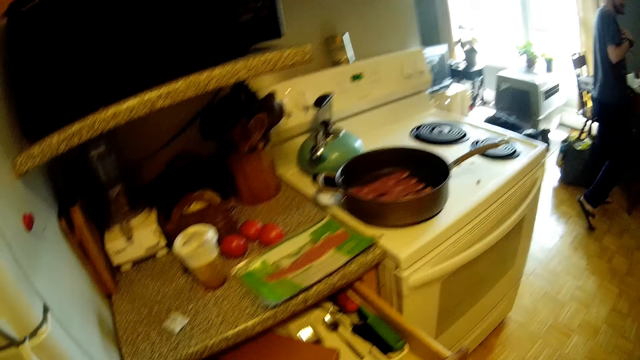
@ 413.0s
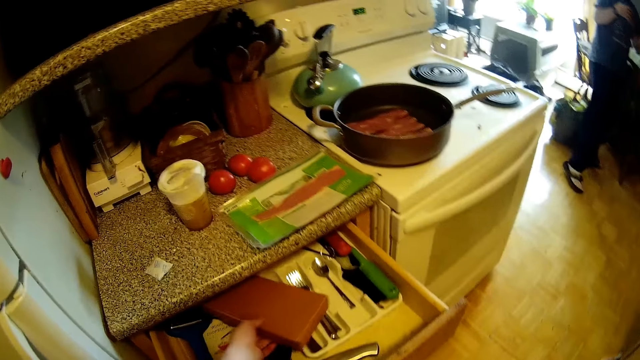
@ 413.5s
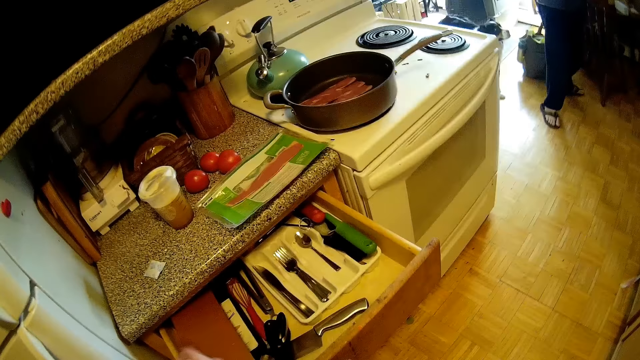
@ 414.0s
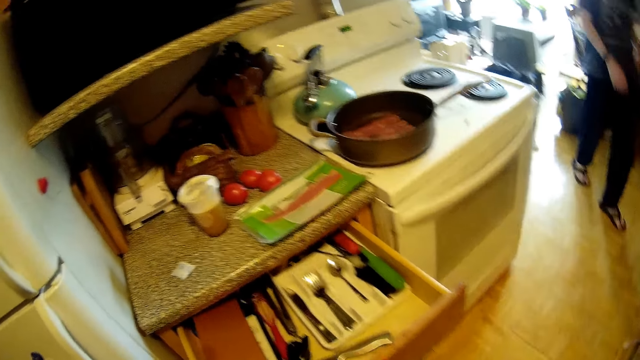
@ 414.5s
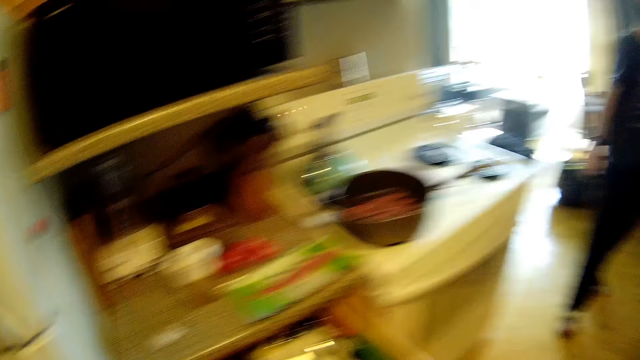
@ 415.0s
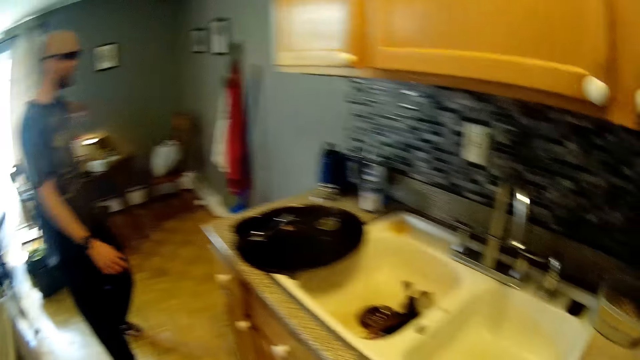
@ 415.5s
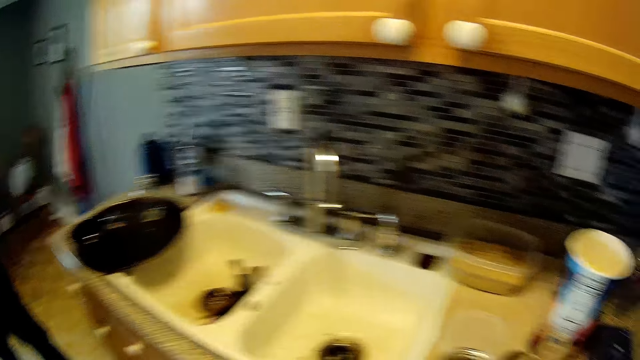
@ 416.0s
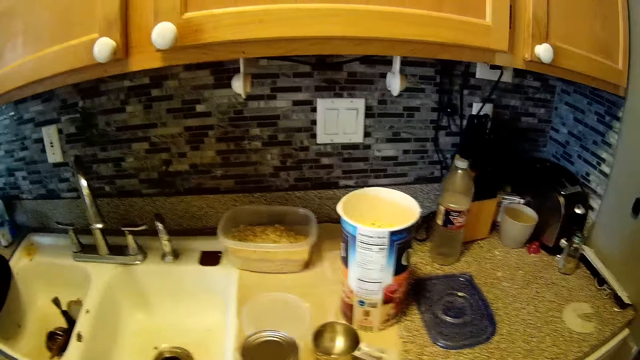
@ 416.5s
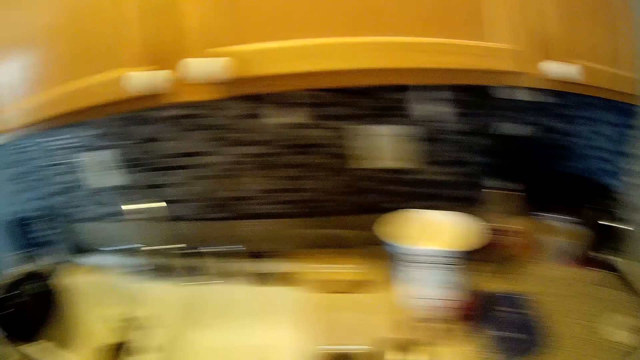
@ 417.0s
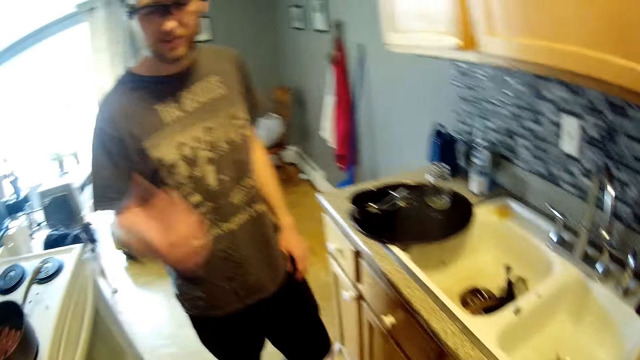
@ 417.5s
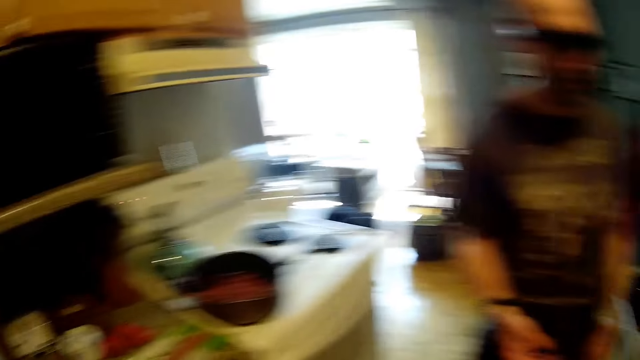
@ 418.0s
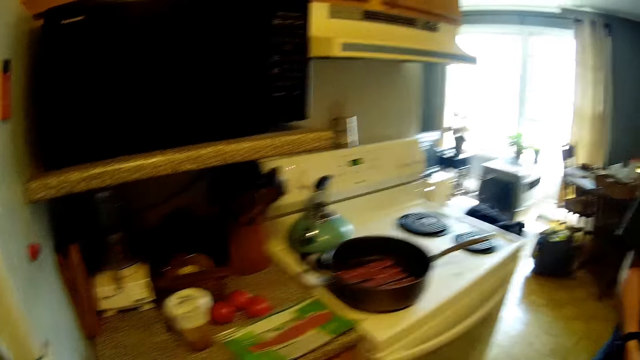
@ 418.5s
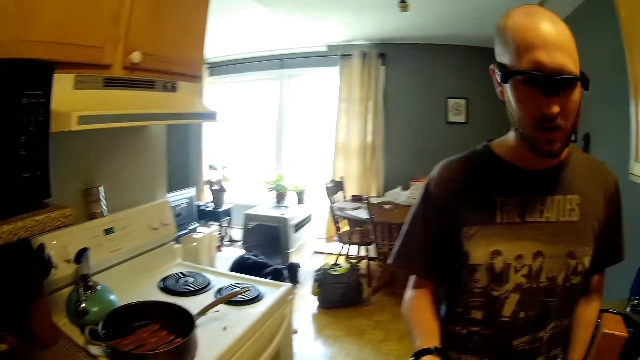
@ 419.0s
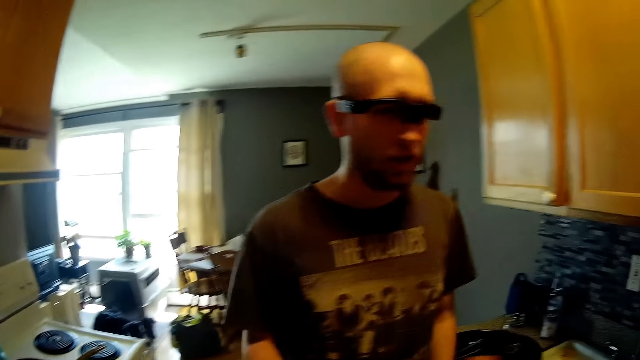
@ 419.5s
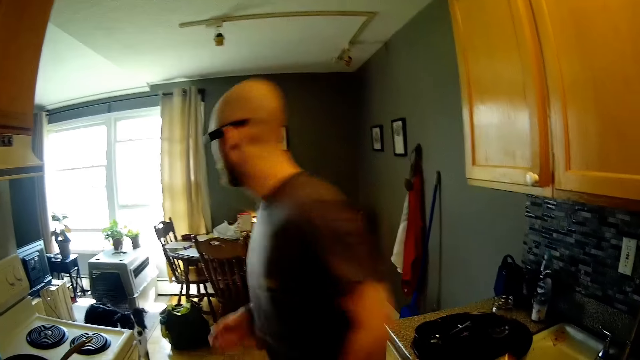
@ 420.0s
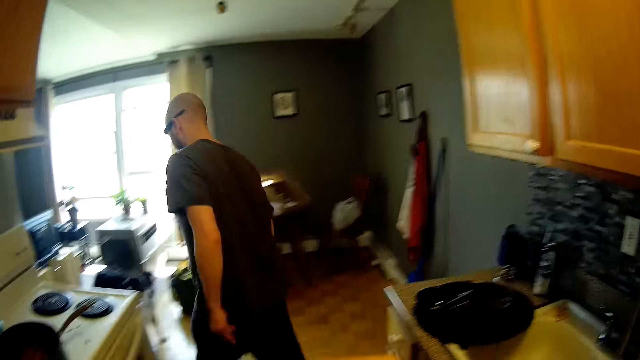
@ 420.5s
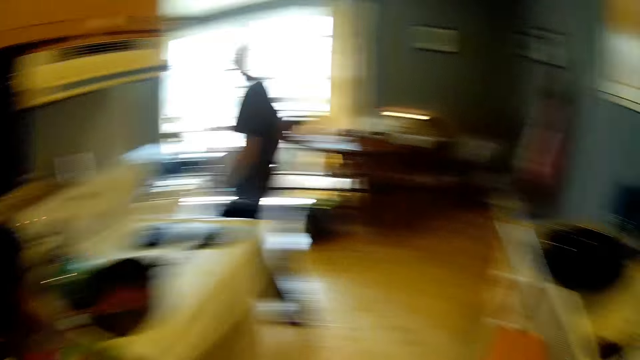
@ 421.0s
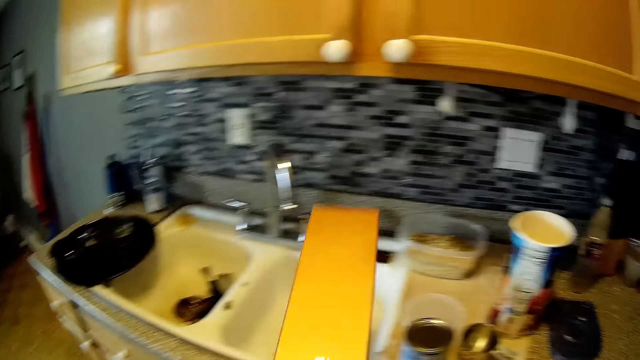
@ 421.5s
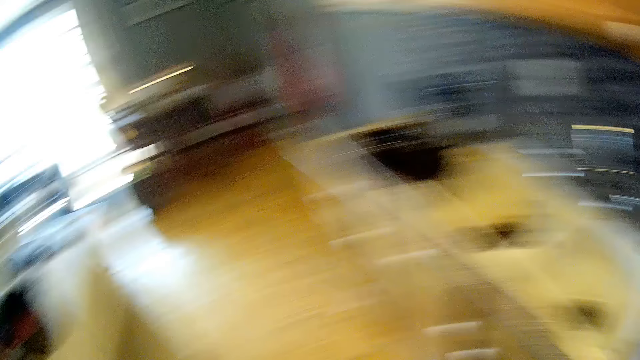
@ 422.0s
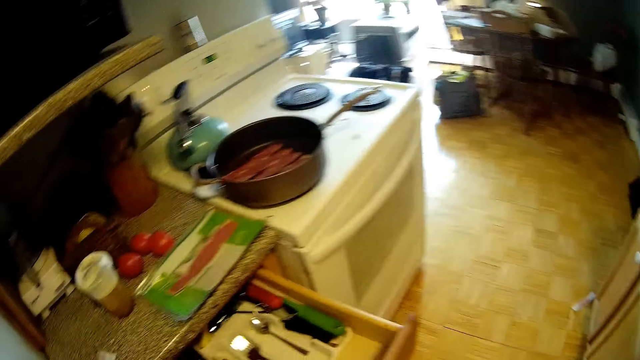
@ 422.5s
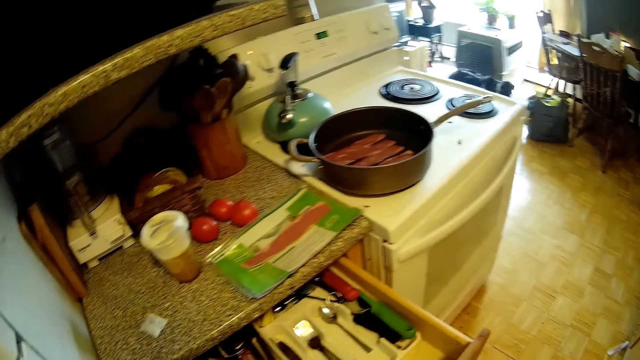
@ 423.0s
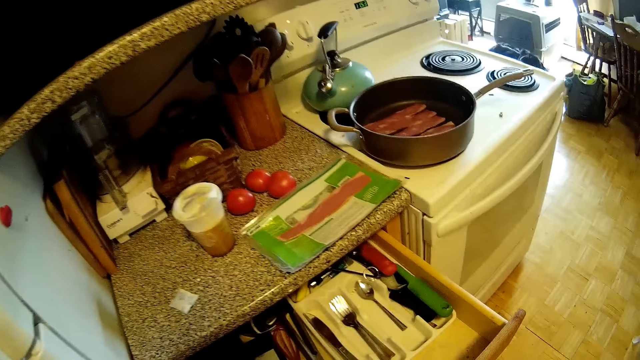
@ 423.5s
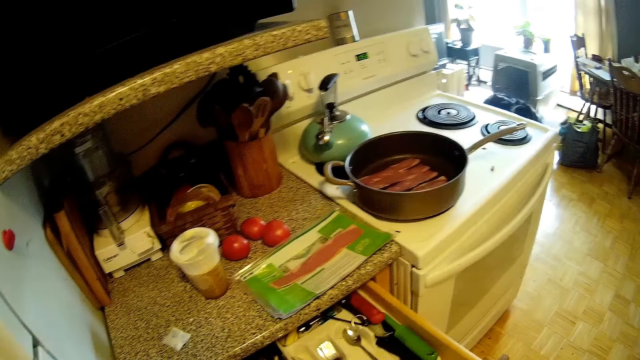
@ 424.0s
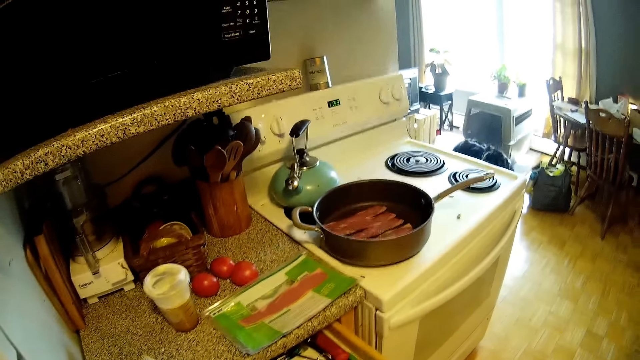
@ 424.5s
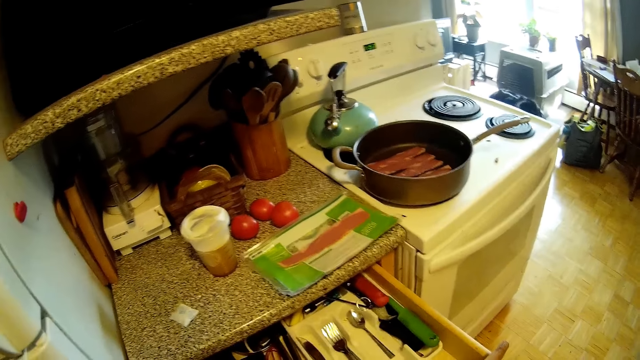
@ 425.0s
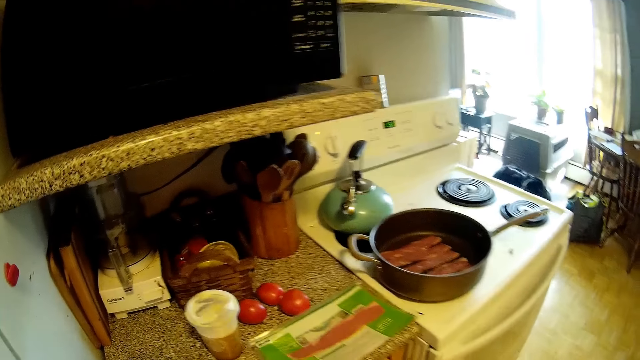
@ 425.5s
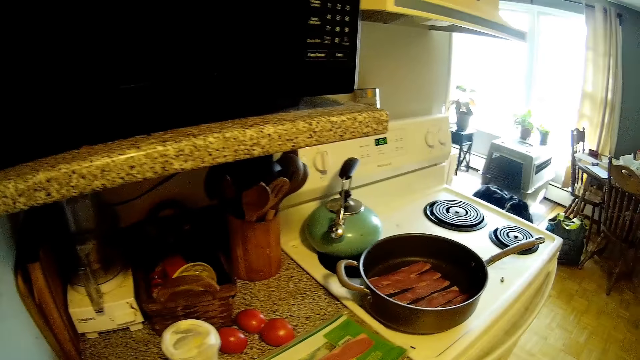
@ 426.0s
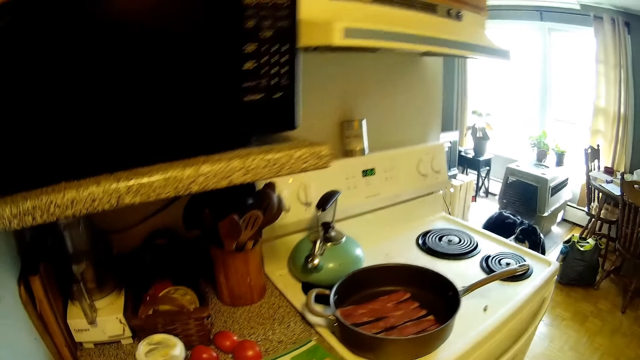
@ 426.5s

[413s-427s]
The camera wearer talks to a man. She holds a box in the drawer with her left hand and touches a chopping board in the drawer. The man talks to the camera wearer. He talks to the camera wearer again and walks. The camera wearer looks around. The man talks to the camera wearer. The camera wearer looks around and talks to the man. The man walks and talks to the camera wearer. The camera wearer holds the box in the drawer in her right hand. She looks around and sings.

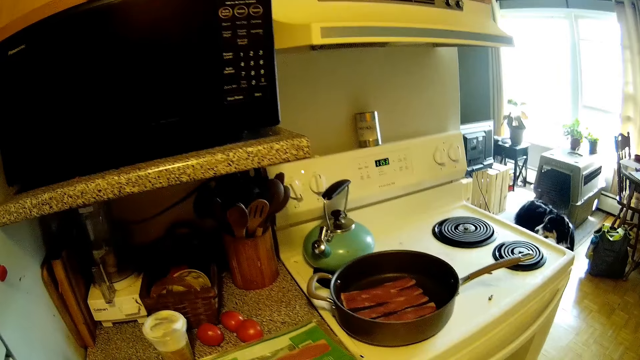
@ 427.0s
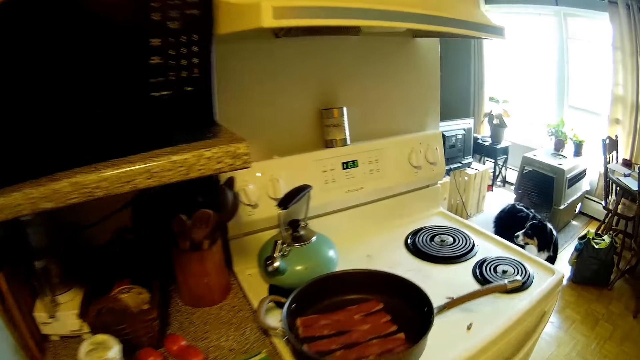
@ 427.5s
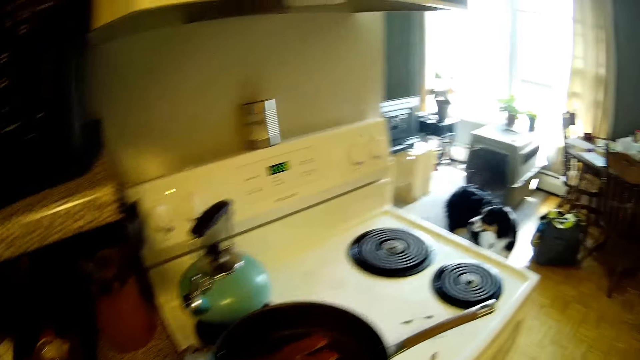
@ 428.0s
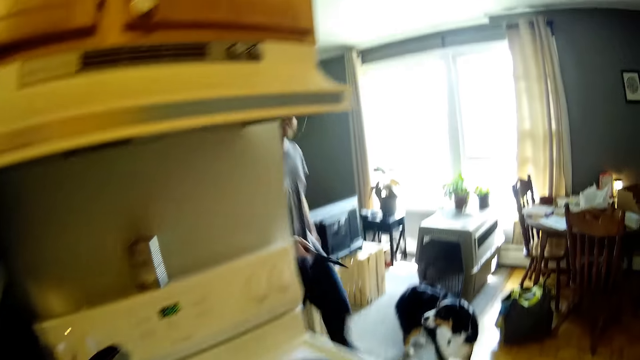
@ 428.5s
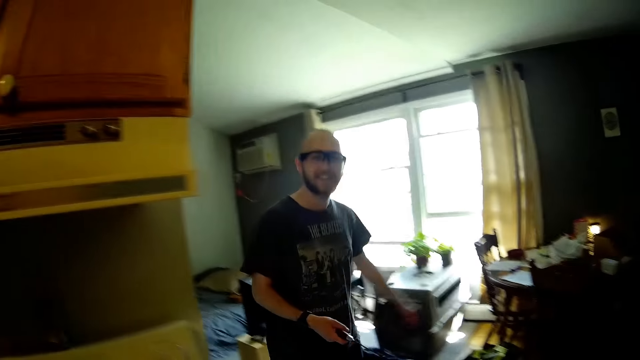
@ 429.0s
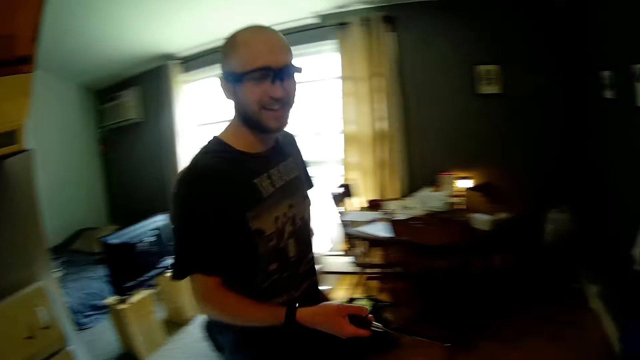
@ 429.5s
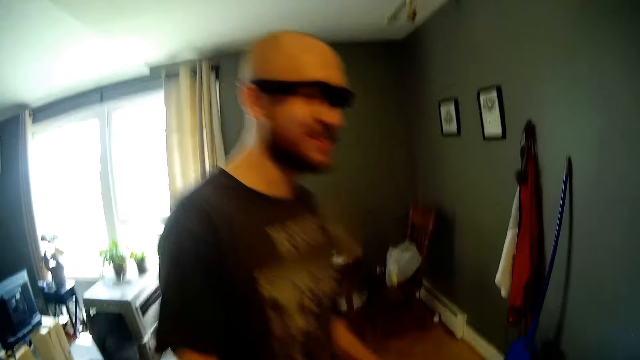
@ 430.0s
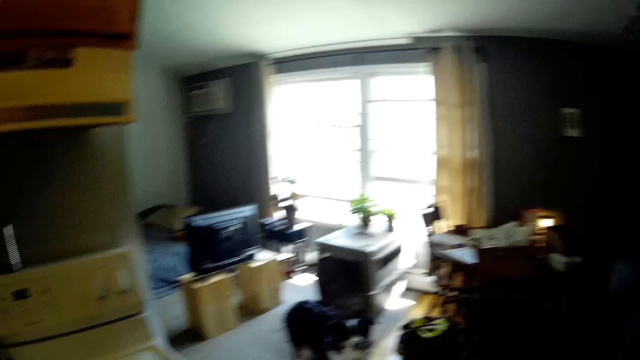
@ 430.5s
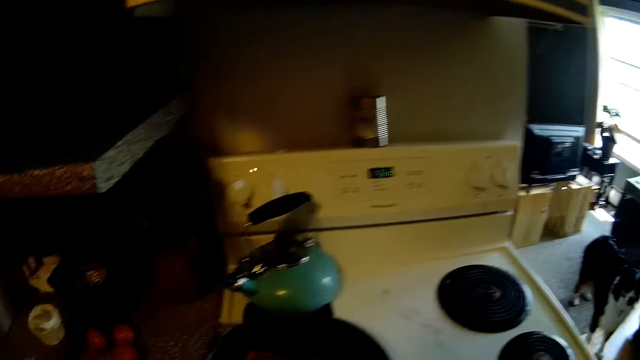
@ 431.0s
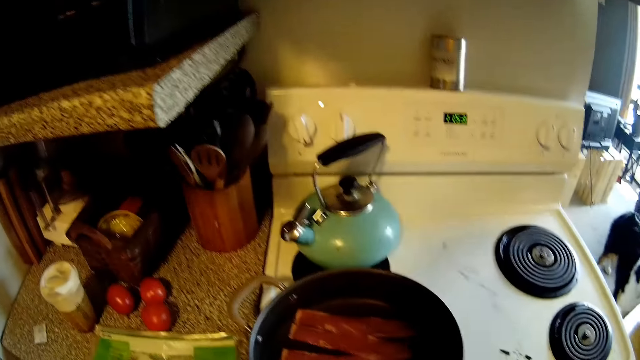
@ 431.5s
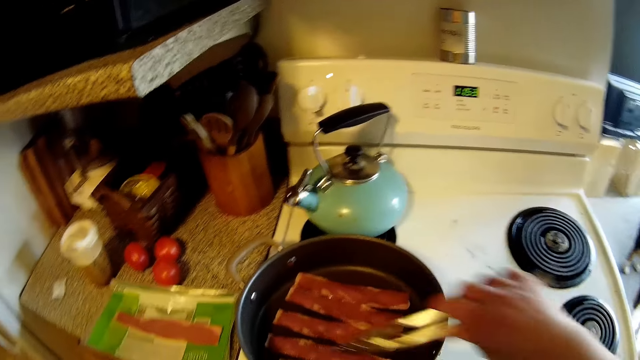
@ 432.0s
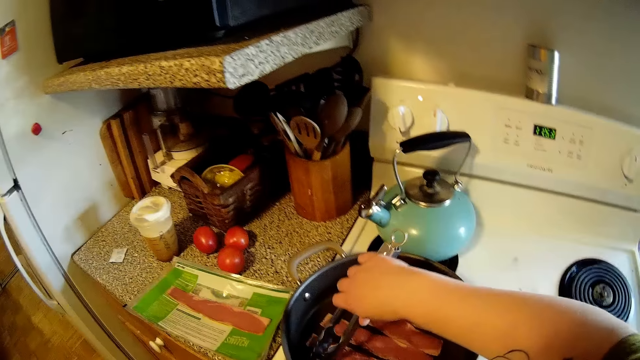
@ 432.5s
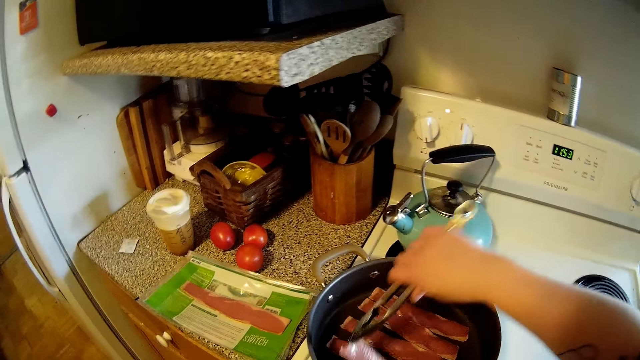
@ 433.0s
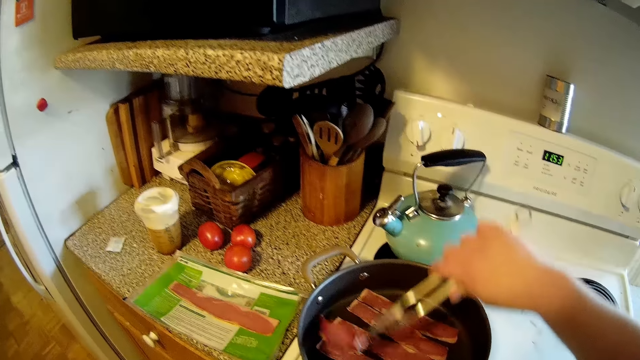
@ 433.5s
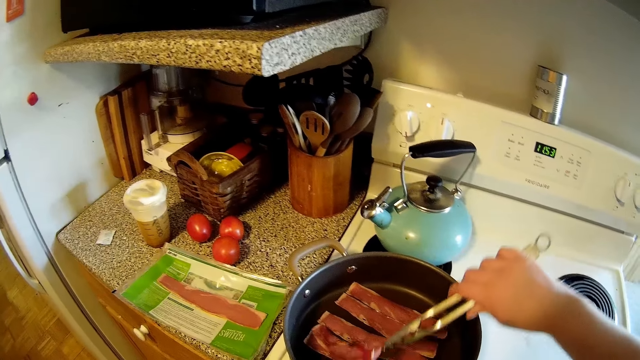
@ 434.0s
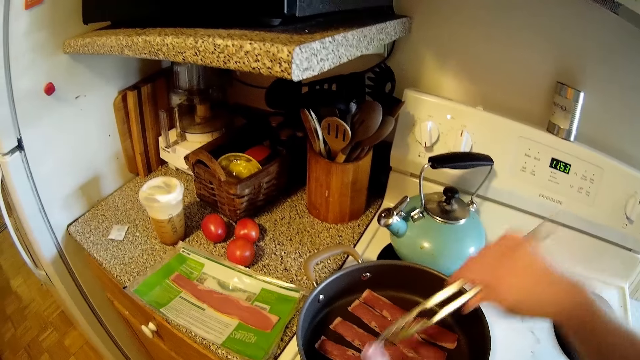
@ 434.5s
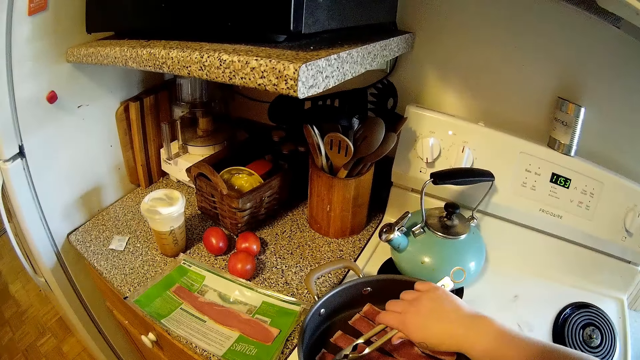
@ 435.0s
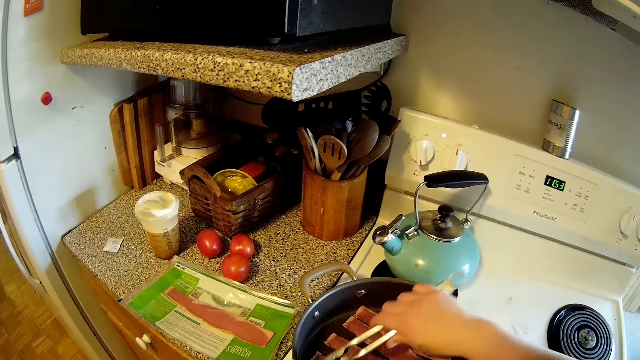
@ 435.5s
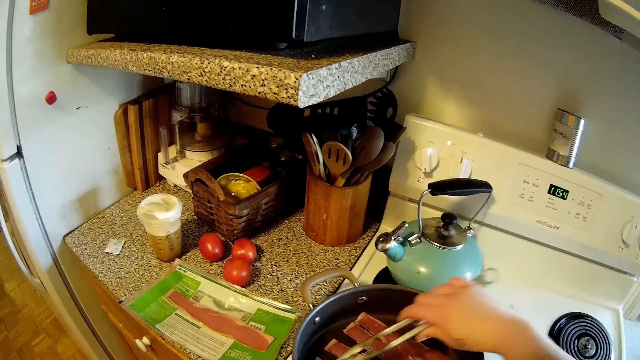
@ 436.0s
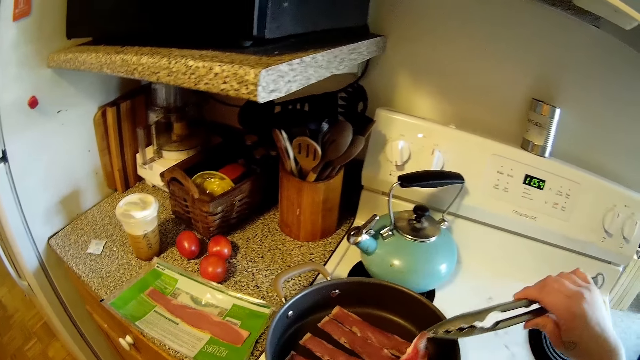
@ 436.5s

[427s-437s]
A man talks to the camera wearer and walks. The man holds a knife in his right hand. The camera wearer turns the beef in the frying pan with a turner in her right hand. She turns the beef in the frying pan again and sings.
